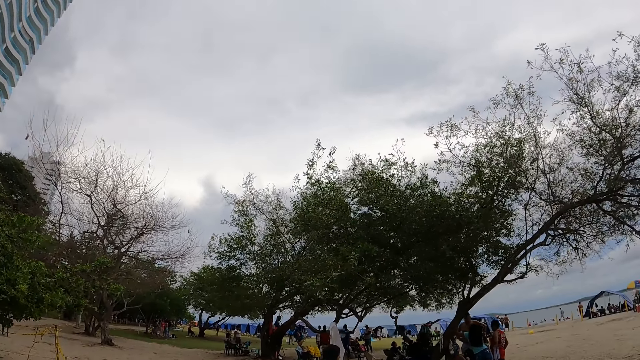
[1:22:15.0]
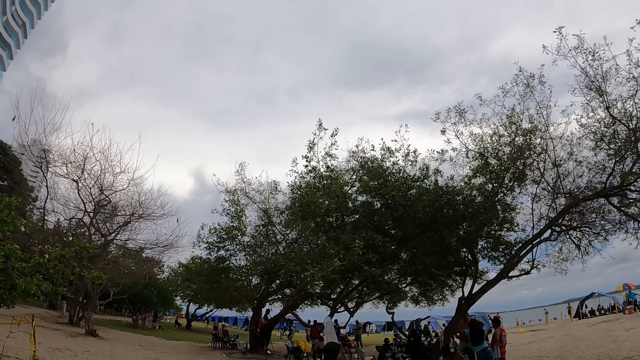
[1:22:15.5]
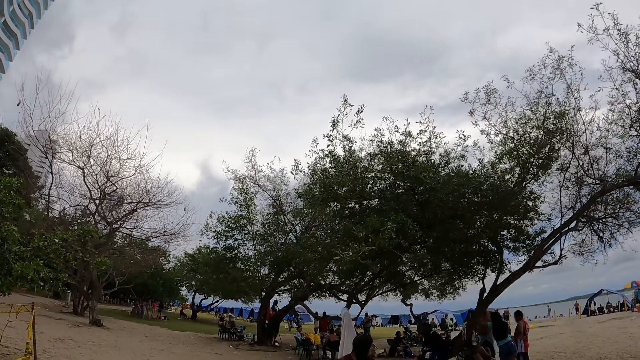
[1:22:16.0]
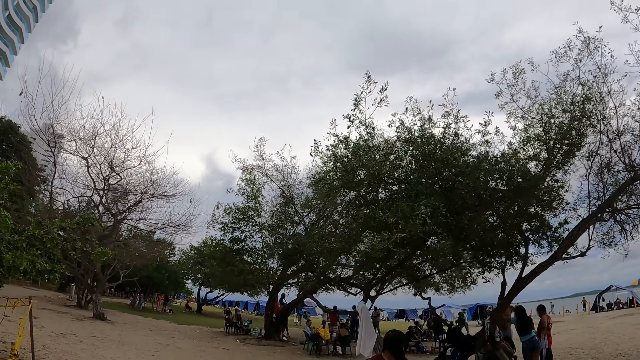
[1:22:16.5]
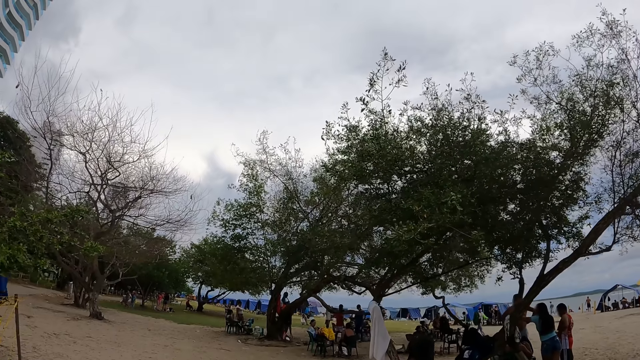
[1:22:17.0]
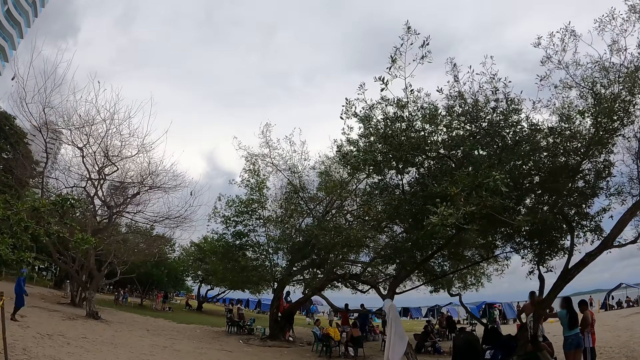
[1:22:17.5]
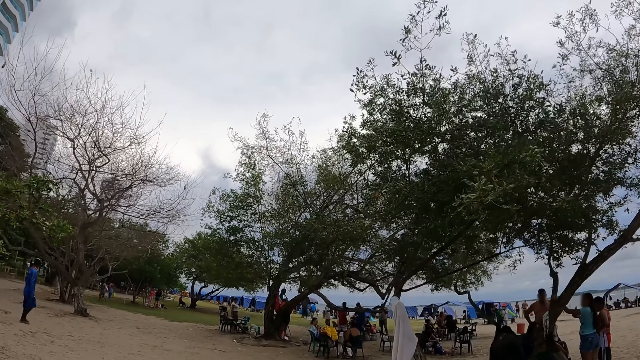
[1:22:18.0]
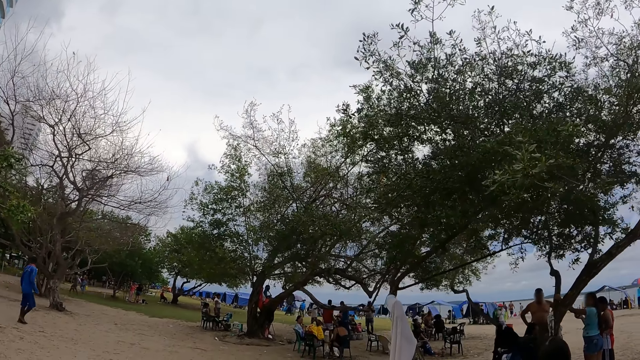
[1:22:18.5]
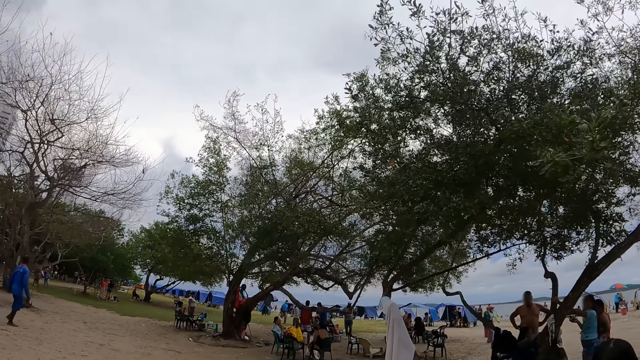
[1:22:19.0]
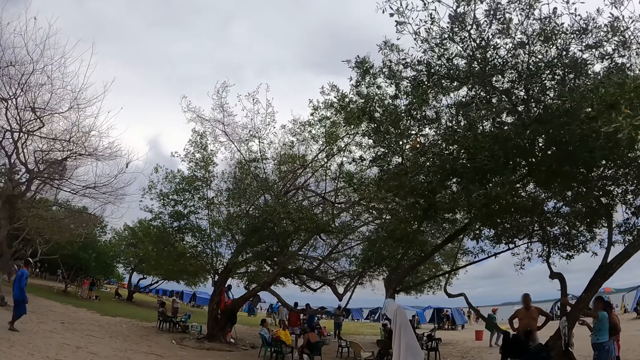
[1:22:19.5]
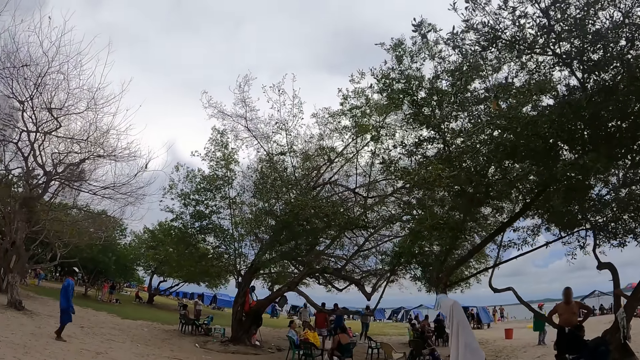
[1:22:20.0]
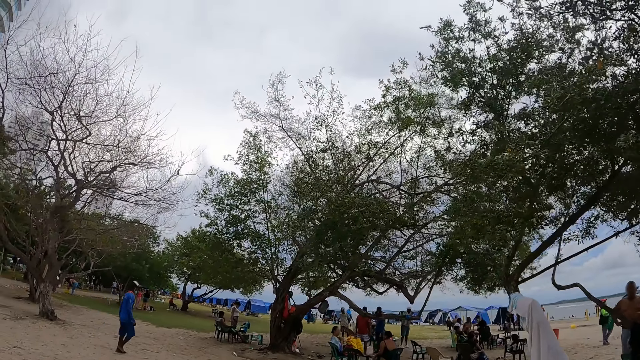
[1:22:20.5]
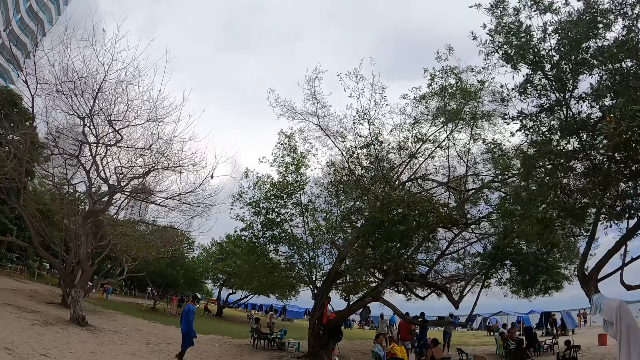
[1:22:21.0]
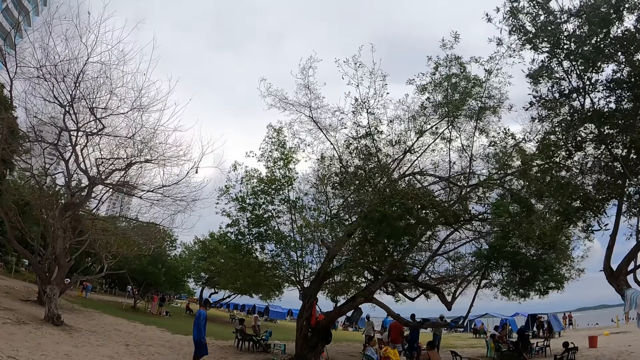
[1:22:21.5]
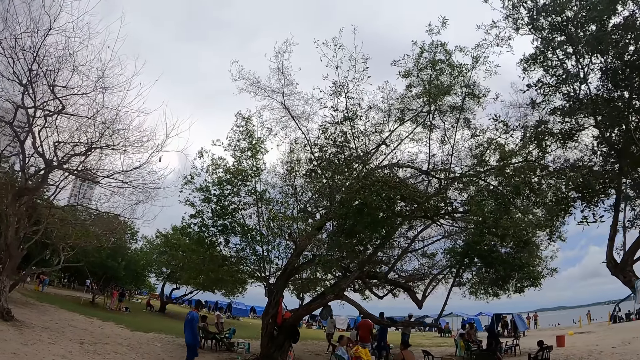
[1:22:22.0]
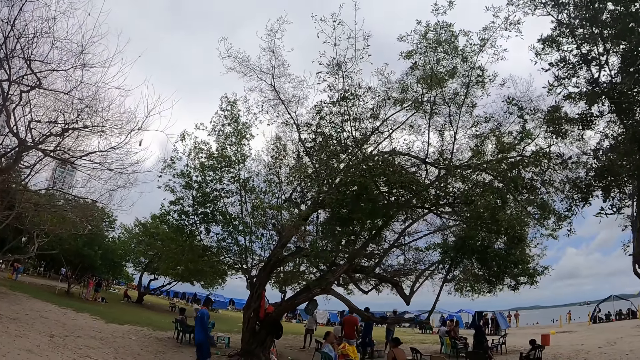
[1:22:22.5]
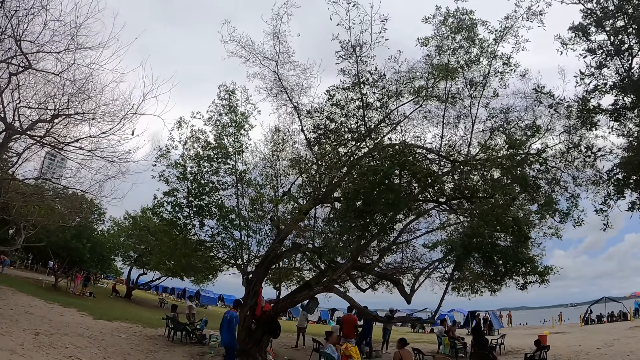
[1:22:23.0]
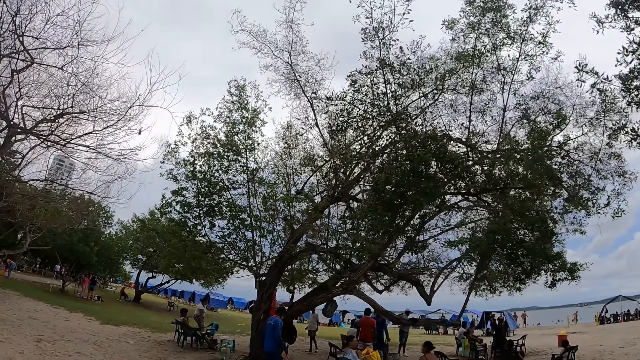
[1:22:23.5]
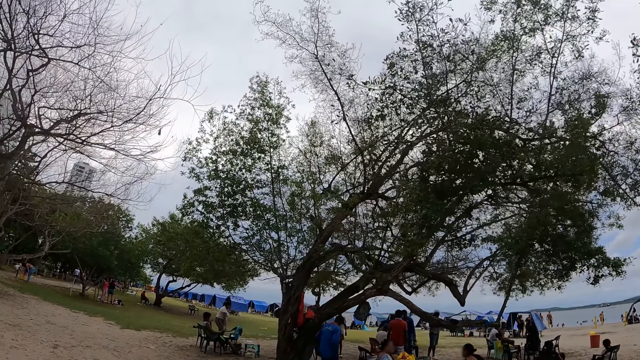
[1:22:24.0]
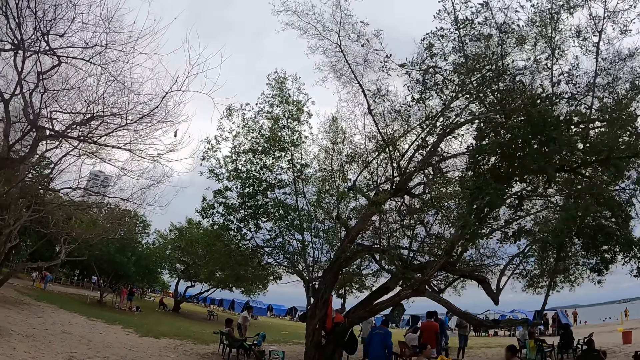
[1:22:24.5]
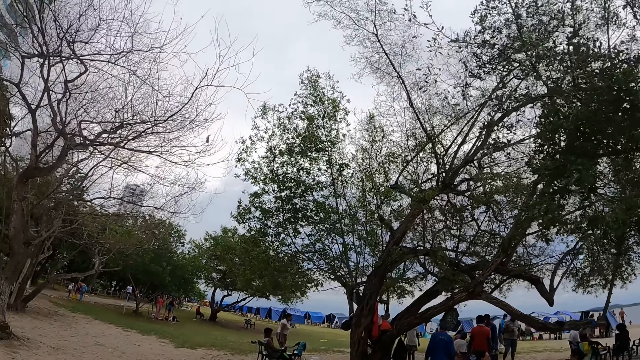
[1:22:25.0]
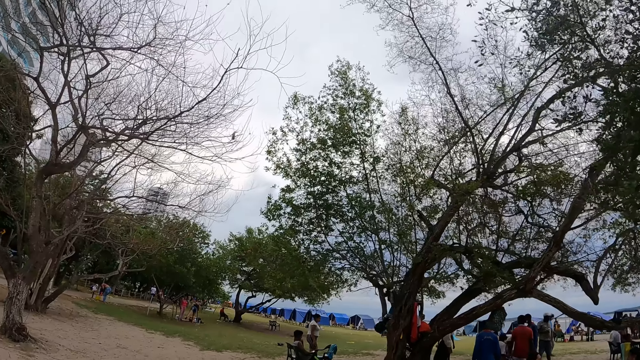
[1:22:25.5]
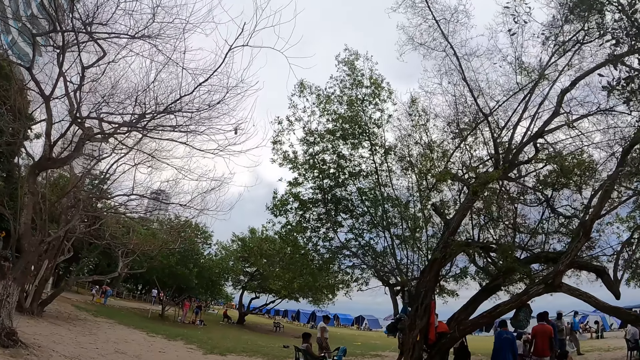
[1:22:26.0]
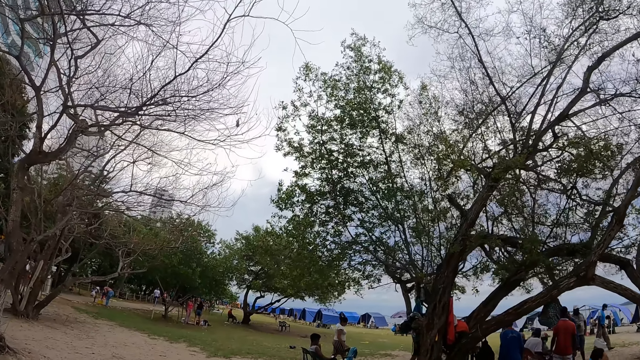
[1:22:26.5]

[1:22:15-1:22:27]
A lady brushes her hair. The camera wearer walks past the lady.

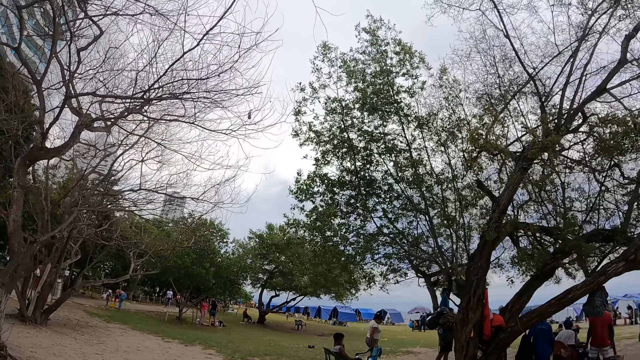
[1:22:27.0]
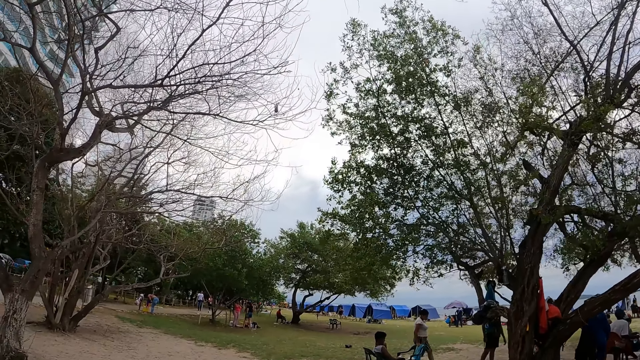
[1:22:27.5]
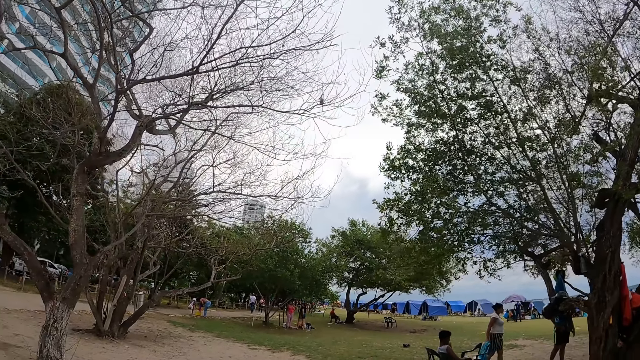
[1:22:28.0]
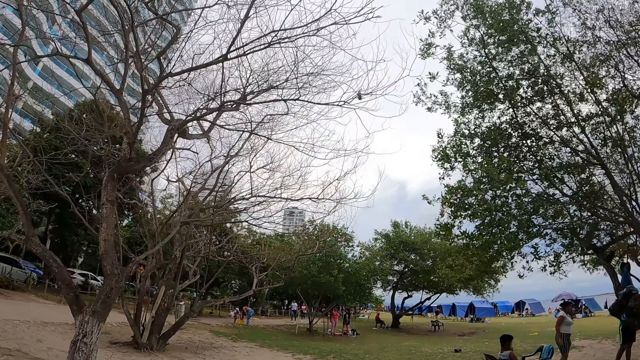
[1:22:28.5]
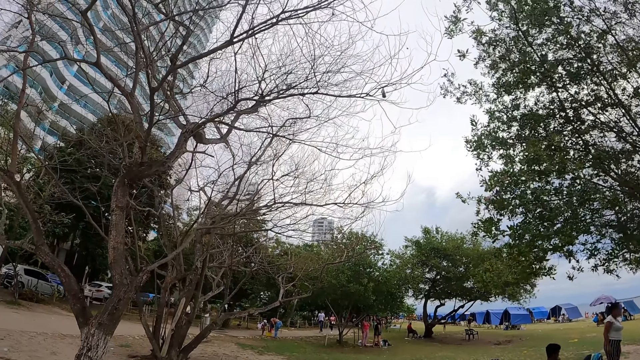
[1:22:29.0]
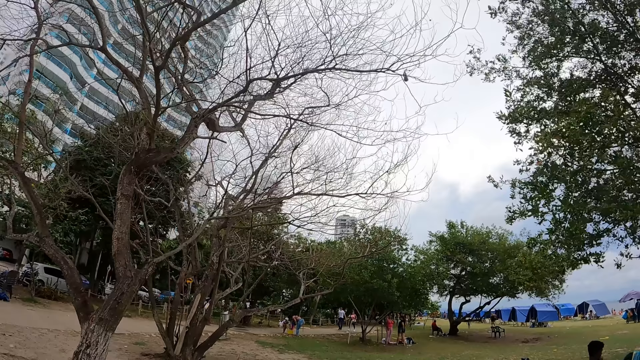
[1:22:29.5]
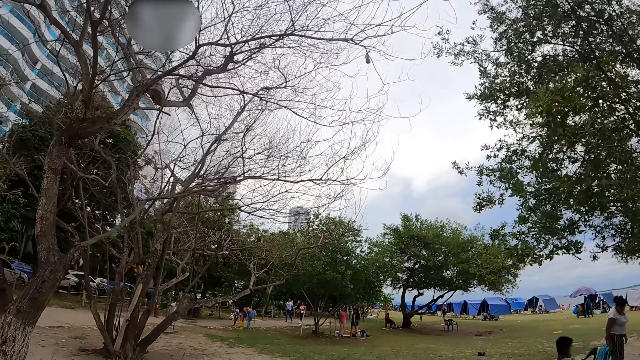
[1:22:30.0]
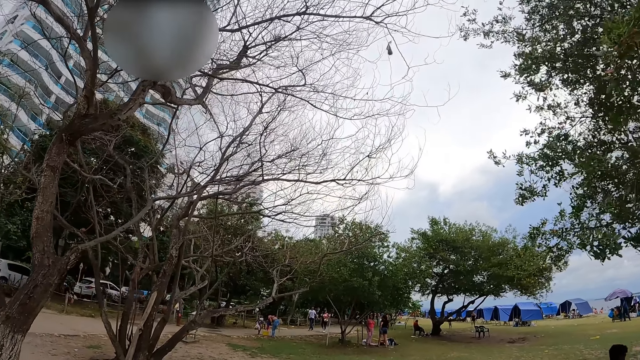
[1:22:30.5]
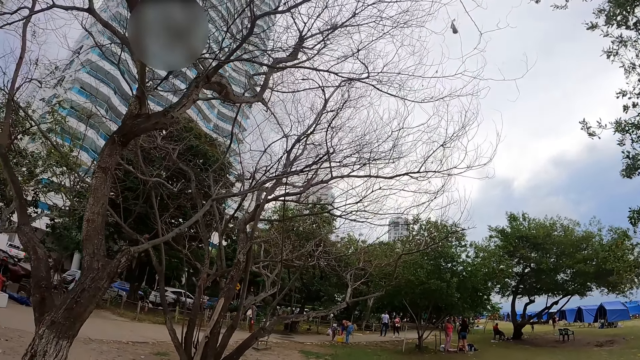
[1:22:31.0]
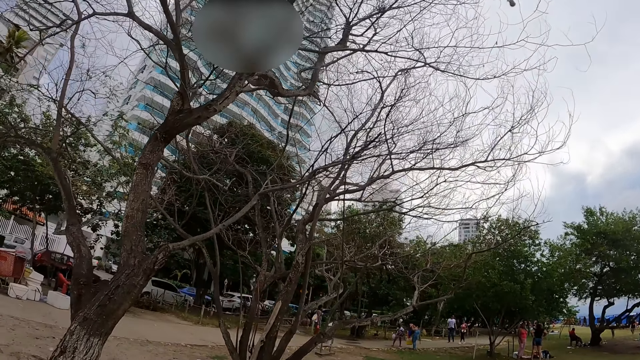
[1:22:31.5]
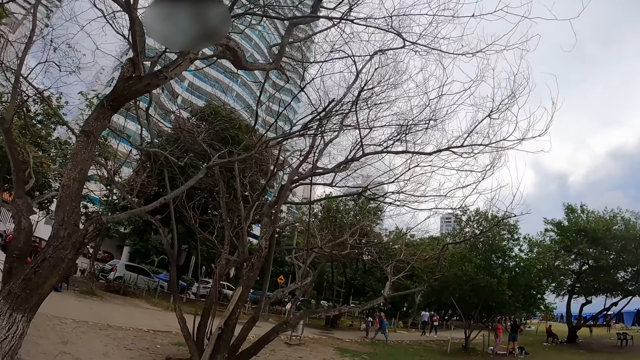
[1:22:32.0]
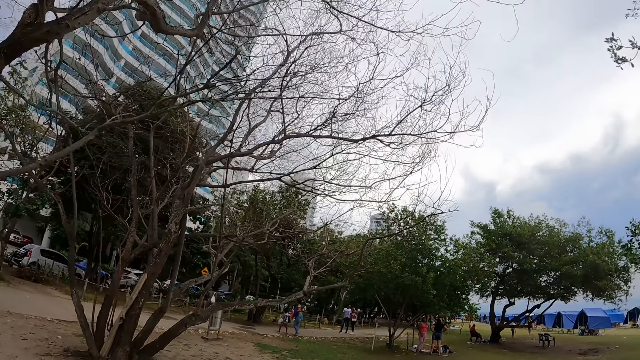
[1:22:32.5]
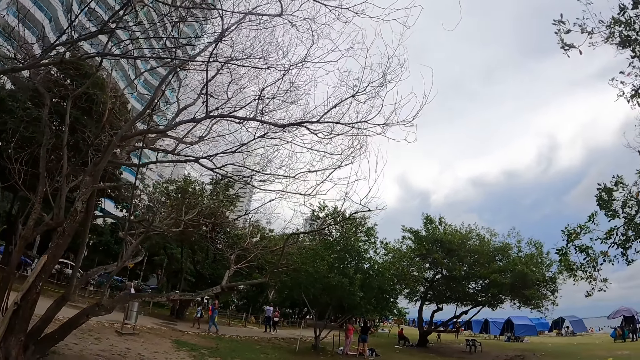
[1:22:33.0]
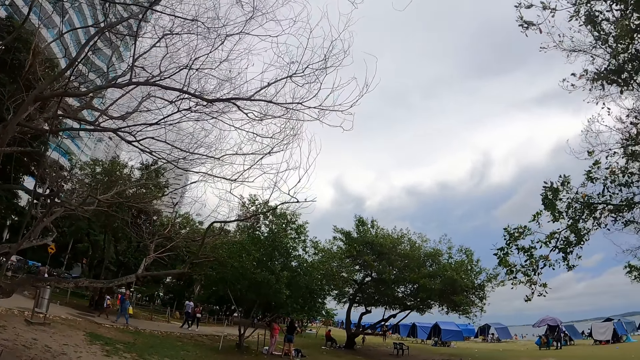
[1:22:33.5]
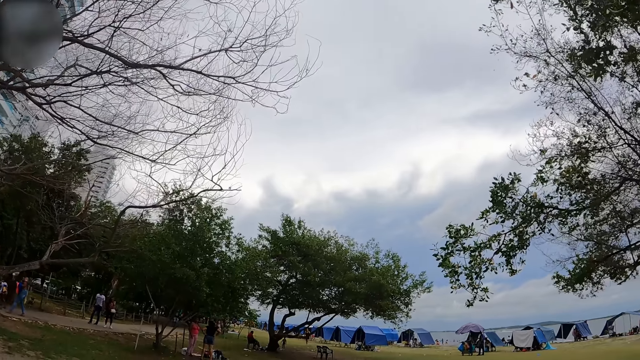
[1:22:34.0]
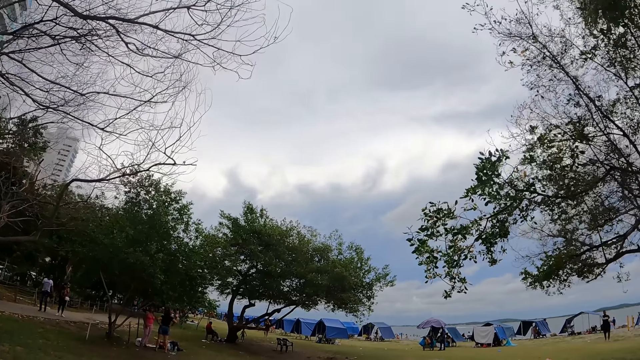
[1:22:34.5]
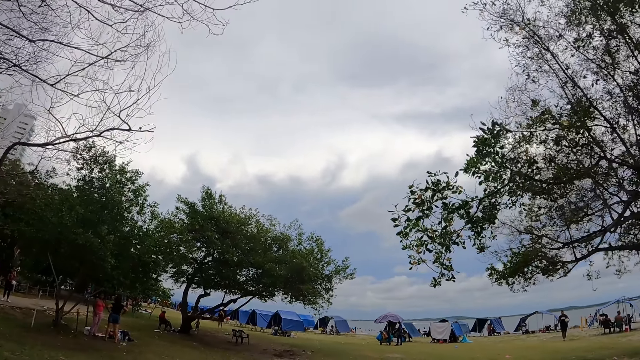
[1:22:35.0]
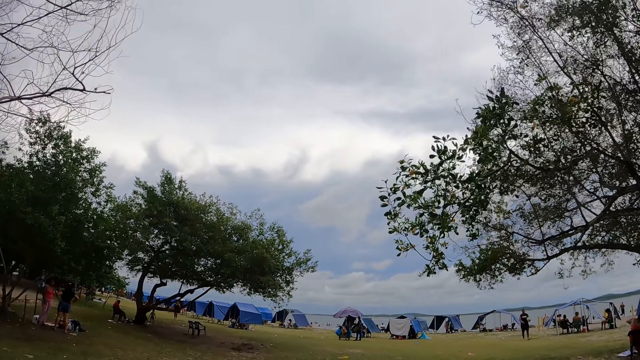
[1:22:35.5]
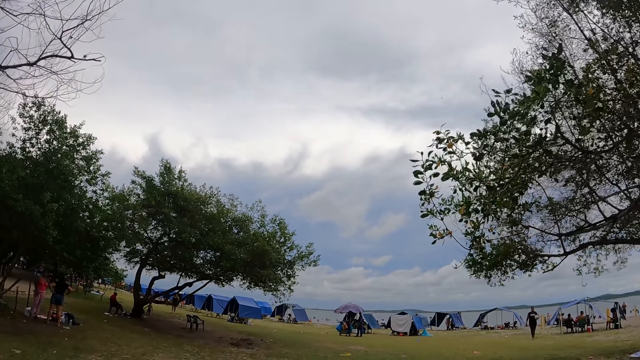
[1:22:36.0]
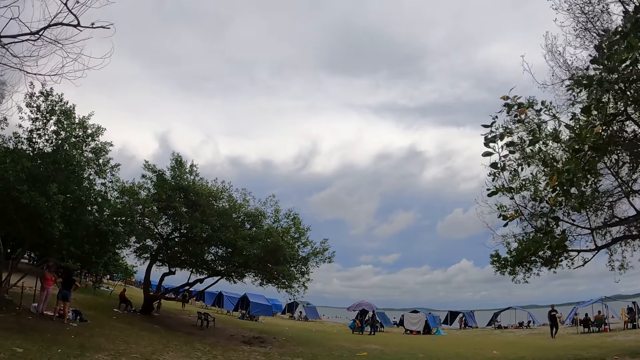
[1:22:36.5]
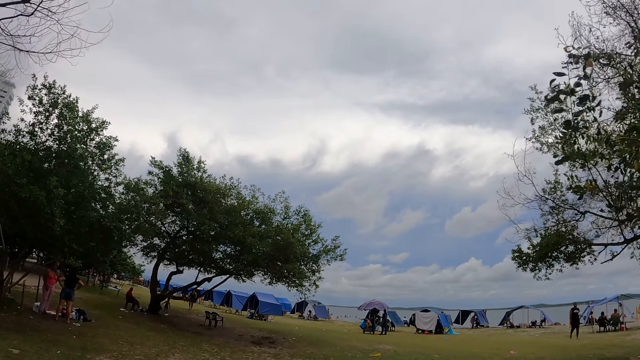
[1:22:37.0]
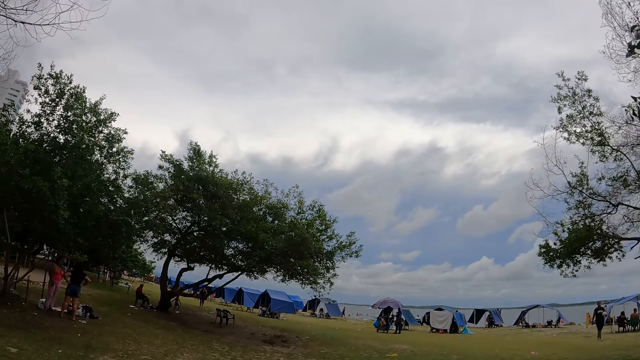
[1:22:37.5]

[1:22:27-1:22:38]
The camera wearer walks around the beach.
